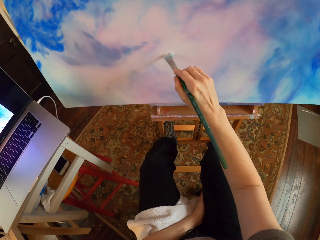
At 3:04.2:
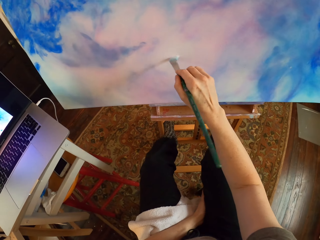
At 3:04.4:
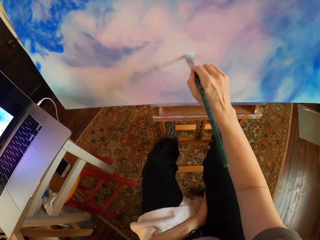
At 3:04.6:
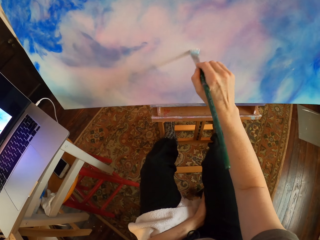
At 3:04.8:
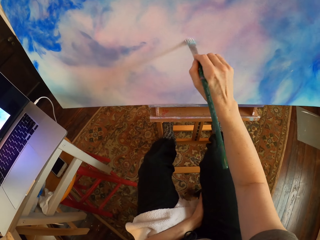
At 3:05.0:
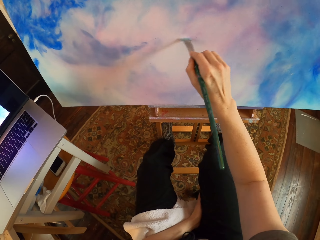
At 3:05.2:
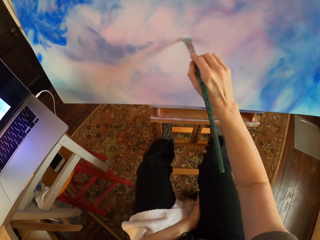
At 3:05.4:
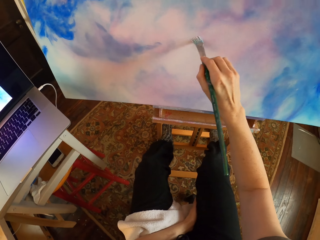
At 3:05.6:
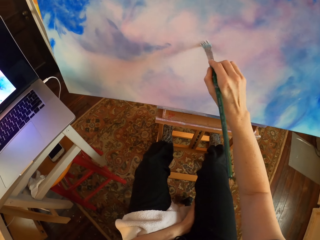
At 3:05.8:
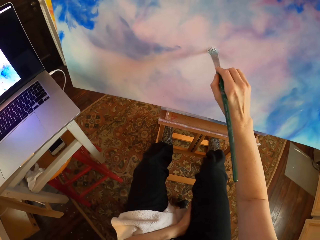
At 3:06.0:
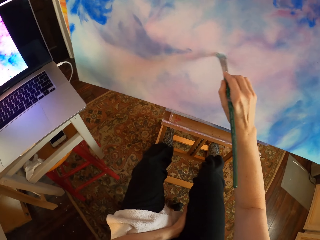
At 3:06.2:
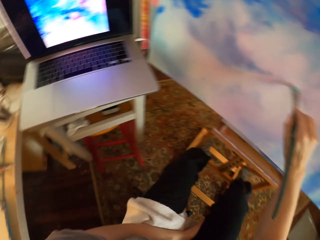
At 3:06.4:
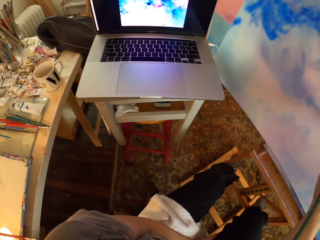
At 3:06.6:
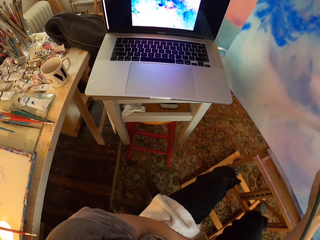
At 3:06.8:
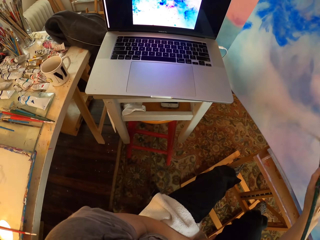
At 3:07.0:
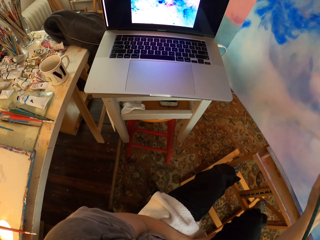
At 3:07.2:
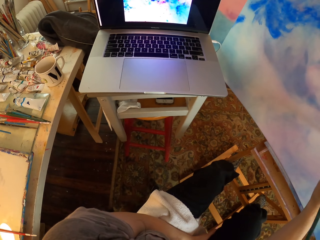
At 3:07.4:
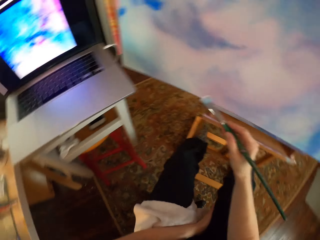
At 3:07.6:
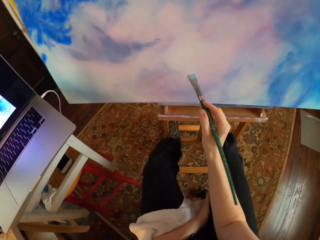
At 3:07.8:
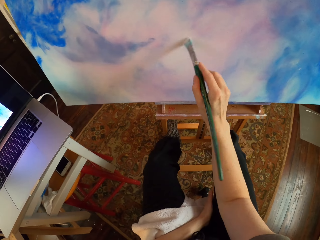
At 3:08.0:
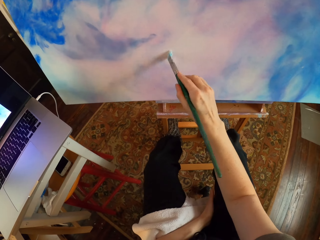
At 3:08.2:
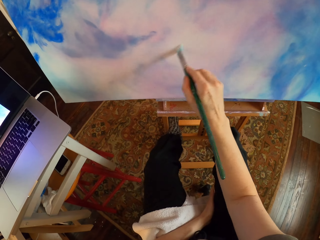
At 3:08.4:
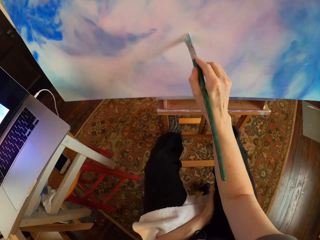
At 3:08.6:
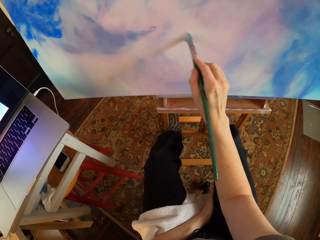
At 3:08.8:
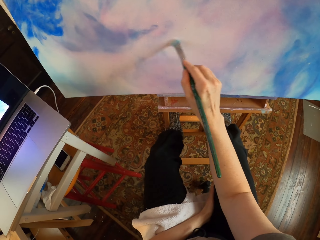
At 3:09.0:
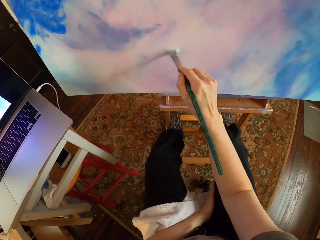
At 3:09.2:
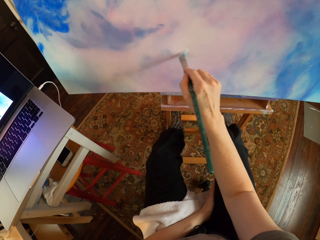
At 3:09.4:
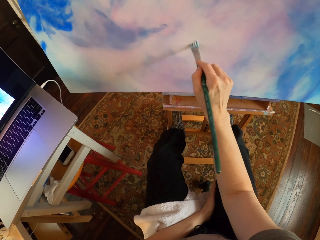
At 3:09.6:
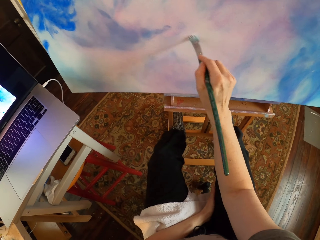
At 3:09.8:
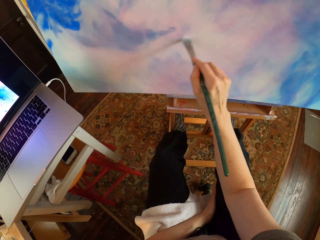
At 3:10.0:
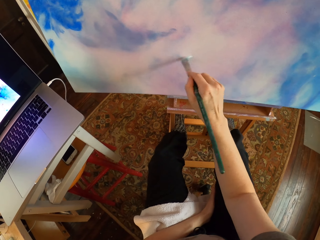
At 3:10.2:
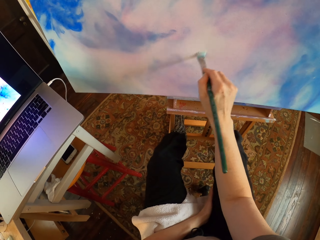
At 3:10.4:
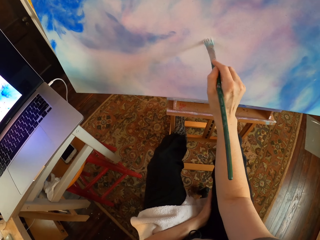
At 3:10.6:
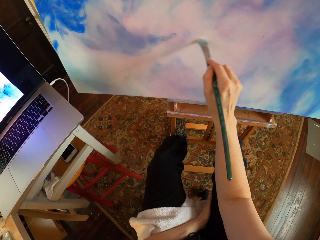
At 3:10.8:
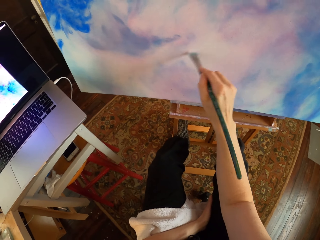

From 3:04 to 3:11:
The camera wearer paints the wall art with a paint brush. They look at the laptop. They paint the wall art with the paint brush.

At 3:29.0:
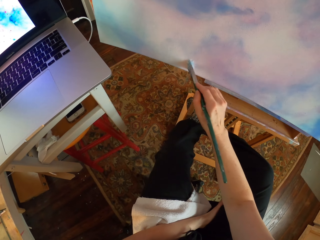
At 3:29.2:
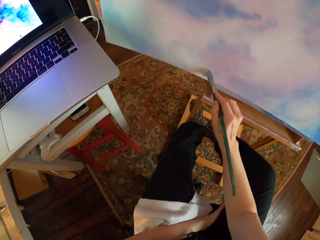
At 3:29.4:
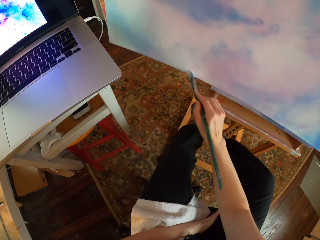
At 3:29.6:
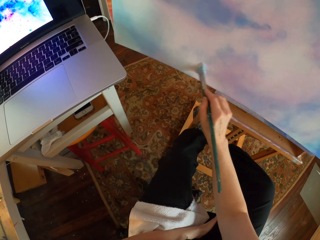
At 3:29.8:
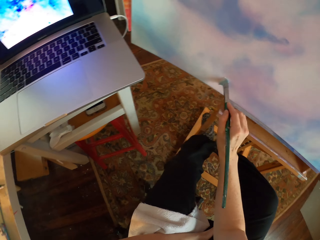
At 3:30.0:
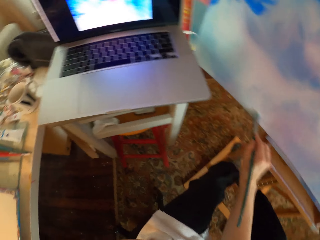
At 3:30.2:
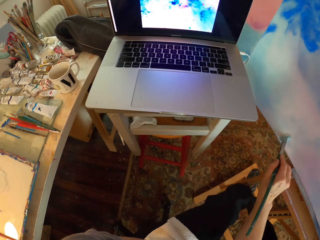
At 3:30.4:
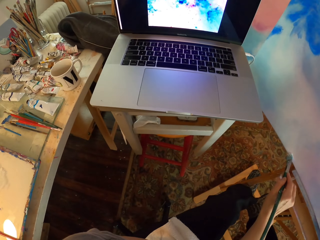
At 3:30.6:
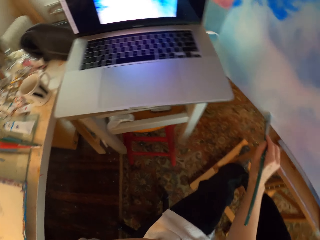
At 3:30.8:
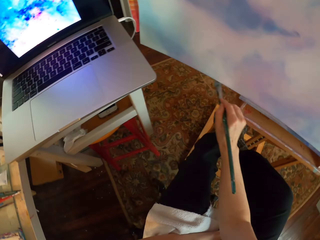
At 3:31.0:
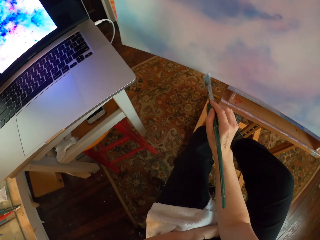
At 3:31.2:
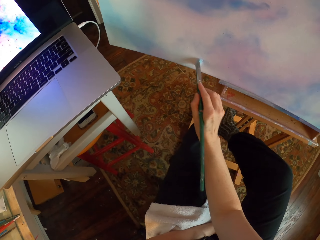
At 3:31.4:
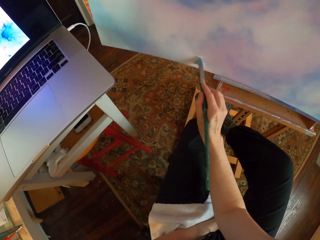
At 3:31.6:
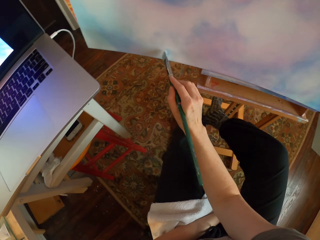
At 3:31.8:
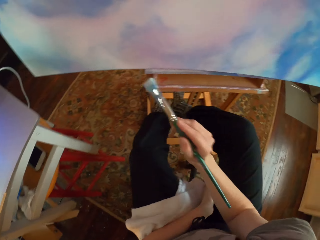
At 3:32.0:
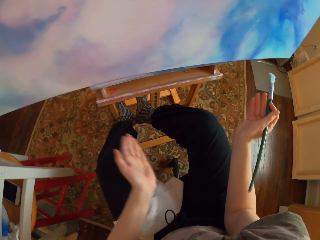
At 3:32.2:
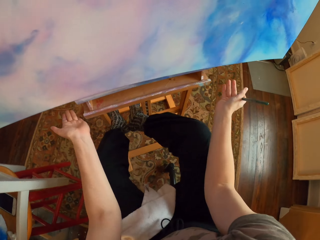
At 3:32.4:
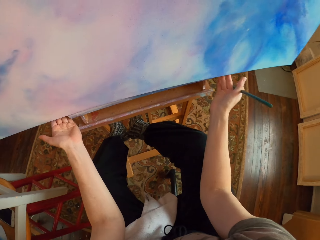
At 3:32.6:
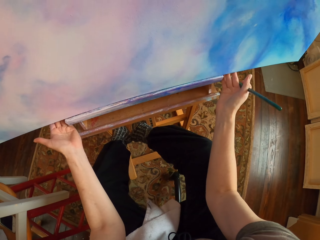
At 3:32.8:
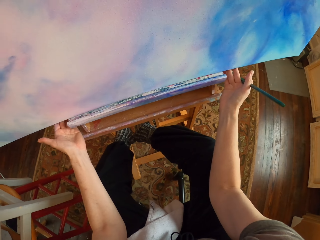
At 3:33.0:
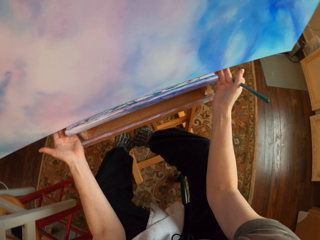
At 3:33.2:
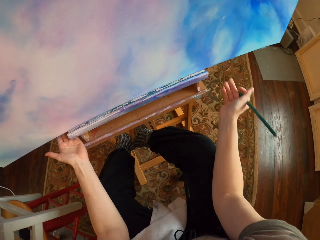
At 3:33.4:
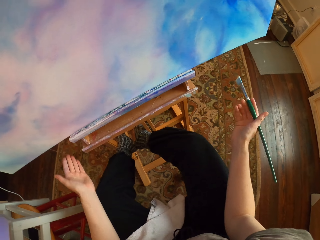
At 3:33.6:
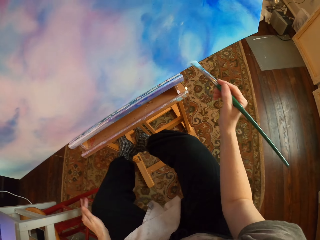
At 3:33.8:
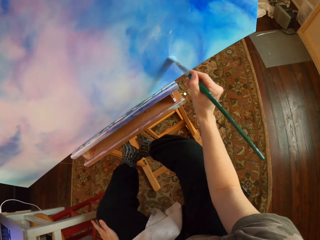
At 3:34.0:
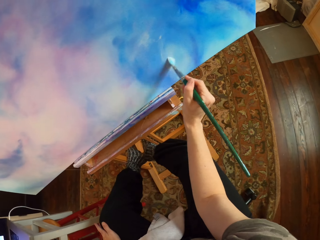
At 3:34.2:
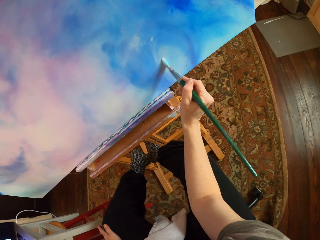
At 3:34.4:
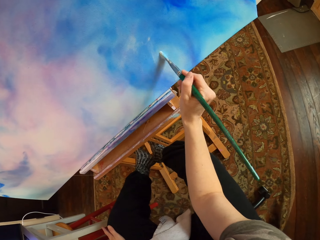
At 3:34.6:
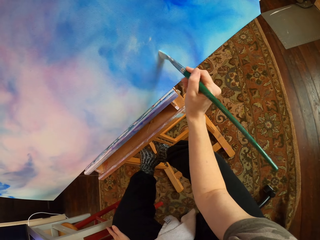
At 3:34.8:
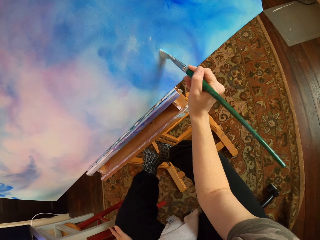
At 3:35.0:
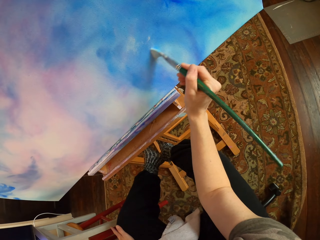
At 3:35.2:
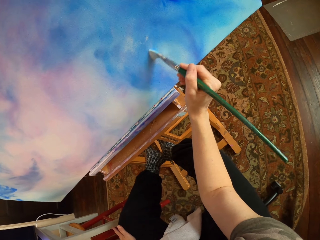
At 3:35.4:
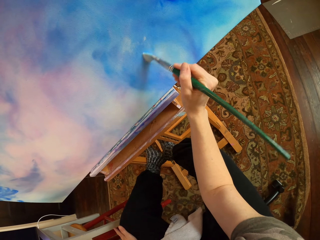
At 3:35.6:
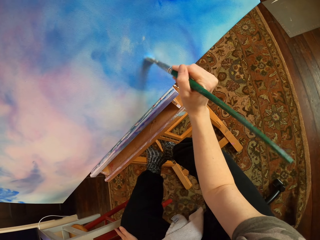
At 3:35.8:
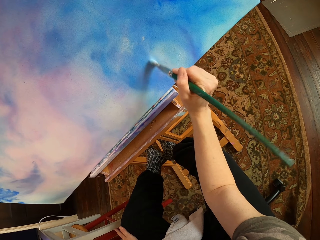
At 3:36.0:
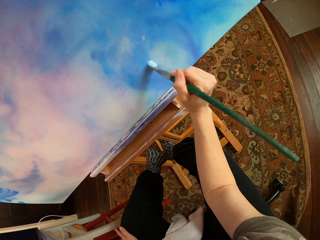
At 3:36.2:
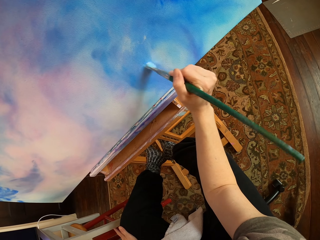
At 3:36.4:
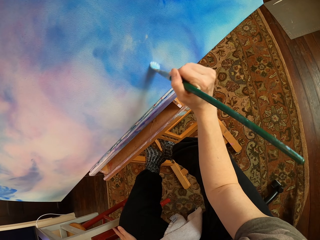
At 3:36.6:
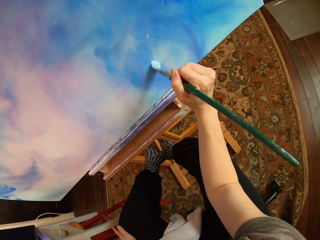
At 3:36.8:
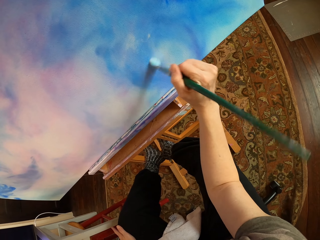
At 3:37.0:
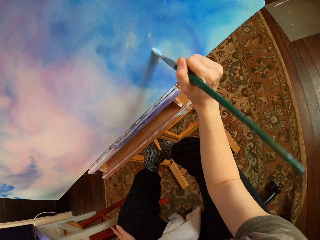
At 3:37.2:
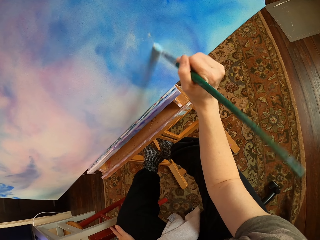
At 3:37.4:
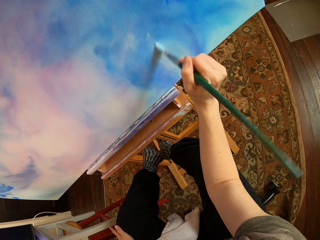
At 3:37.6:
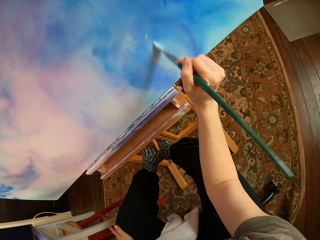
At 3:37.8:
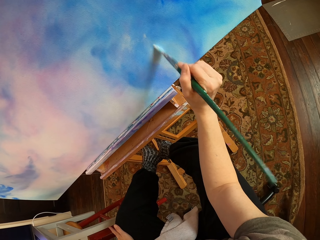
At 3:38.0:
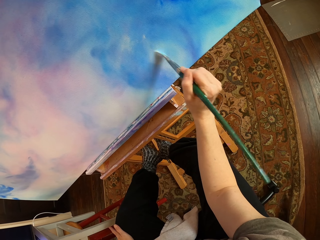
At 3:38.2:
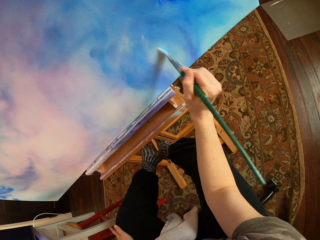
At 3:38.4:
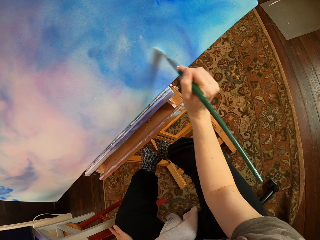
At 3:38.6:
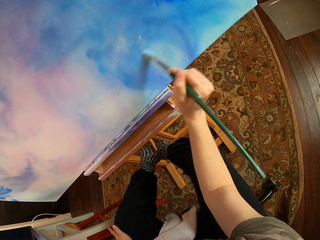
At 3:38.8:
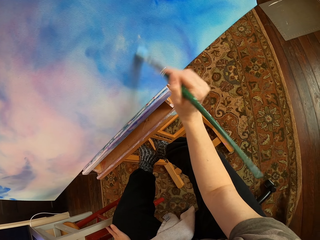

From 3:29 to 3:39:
The camera wearer looks at the laptop. They paint the wall art with a paint brush. They adjust the wall art. They paint the wall art with the paint brush.

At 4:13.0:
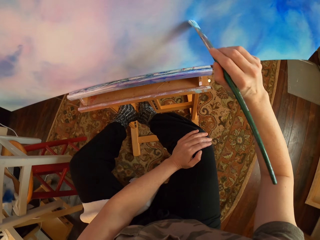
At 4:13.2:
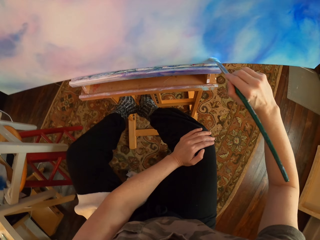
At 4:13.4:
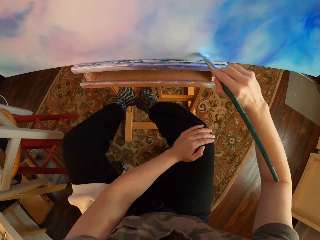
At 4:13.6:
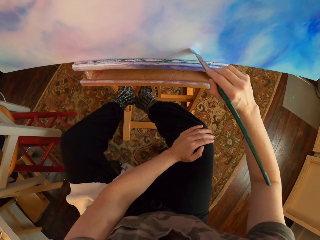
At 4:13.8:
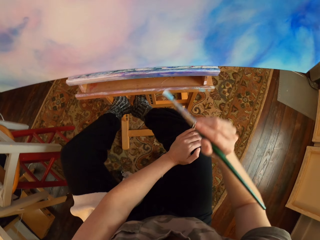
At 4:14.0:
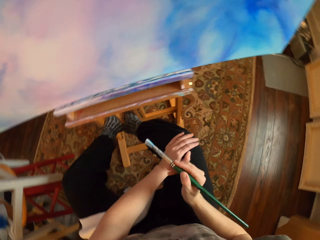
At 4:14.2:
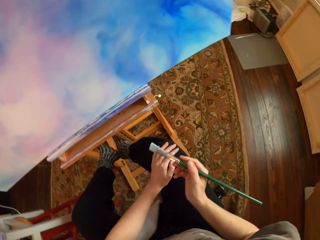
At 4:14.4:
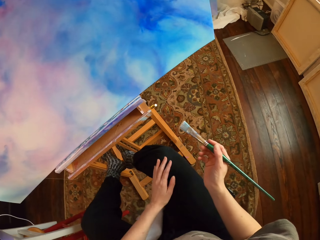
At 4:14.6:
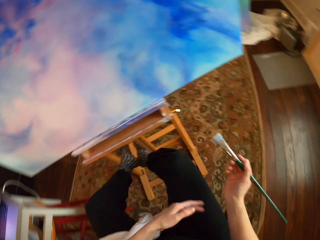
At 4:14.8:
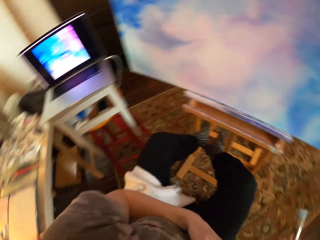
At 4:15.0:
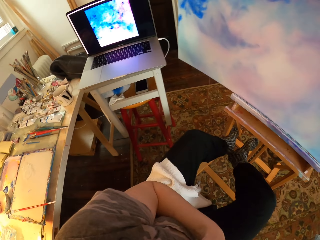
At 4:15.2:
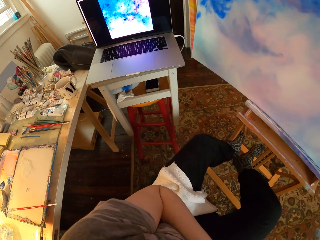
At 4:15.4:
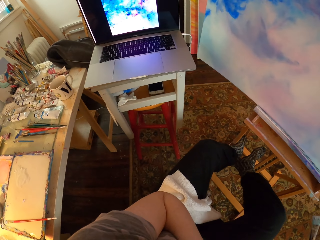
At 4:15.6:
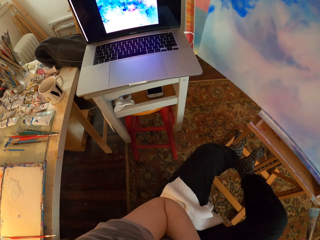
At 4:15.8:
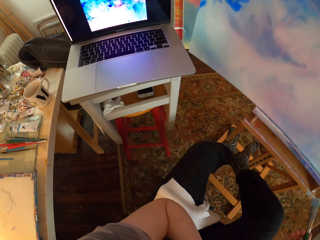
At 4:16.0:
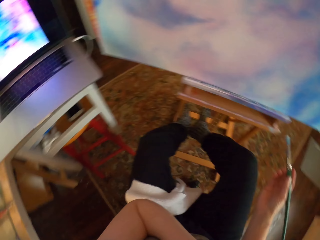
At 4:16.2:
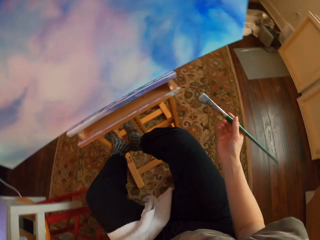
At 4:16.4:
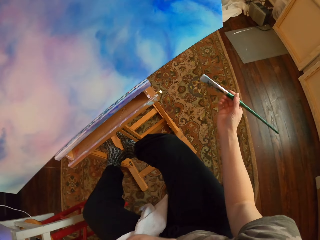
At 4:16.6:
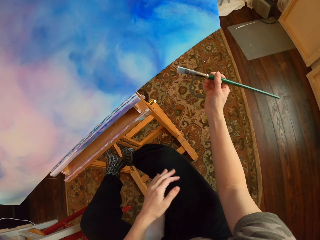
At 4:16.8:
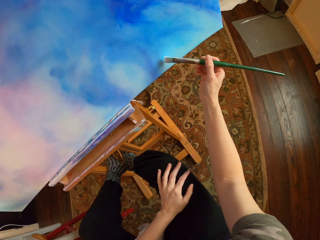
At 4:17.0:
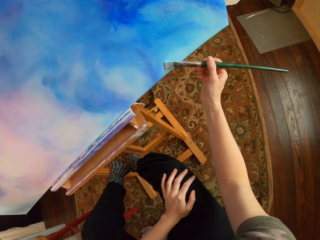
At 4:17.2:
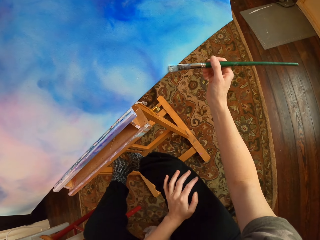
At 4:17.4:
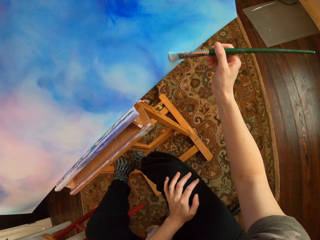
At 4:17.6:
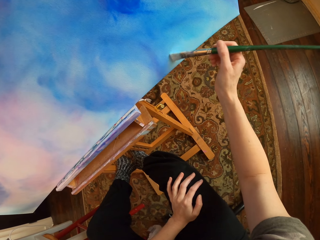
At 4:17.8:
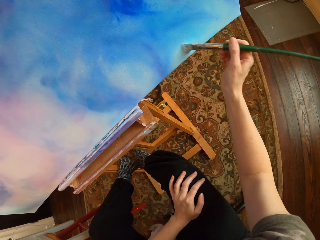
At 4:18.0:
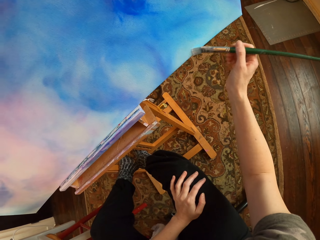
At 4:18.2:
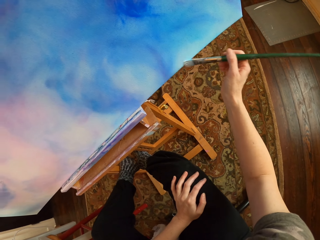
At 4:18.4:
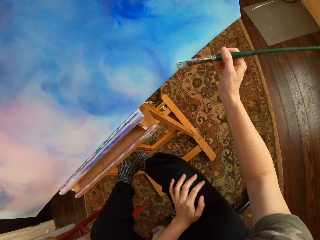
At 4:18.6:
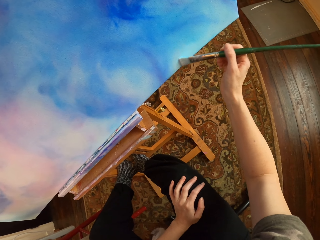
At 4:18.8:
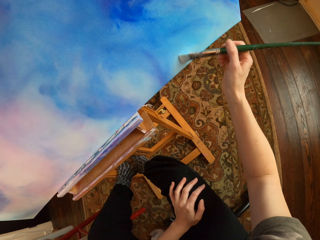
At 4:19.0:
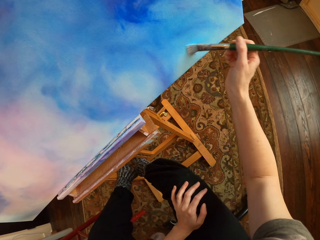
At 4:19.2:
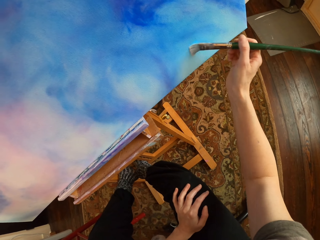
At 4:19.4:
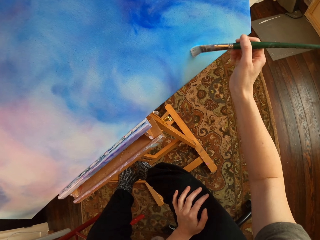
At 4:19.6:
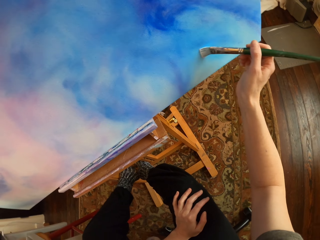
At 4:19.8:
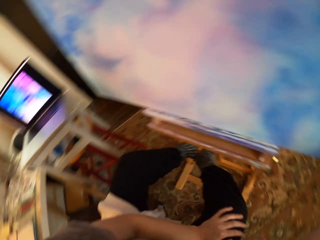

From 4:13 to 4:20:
The camera wearer looks at the laptop. They paint the wall art with the paint brush.
